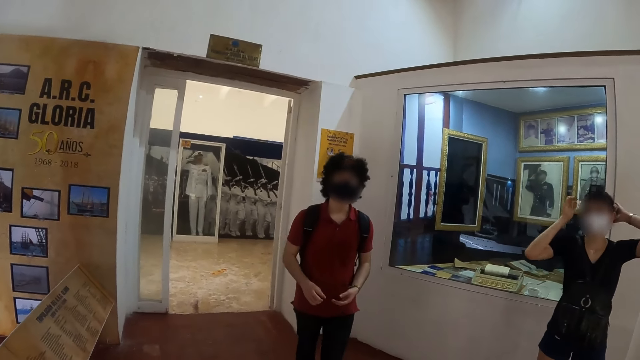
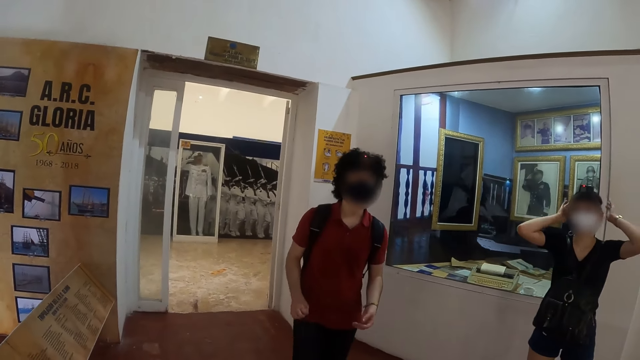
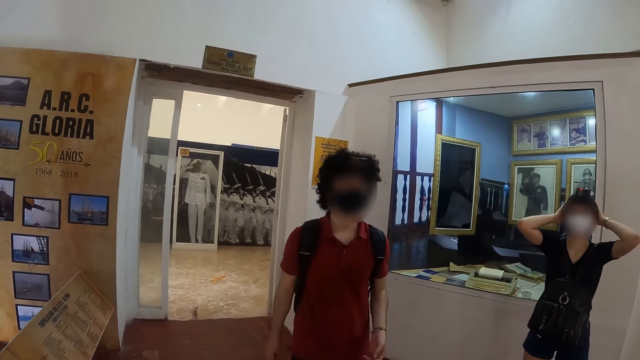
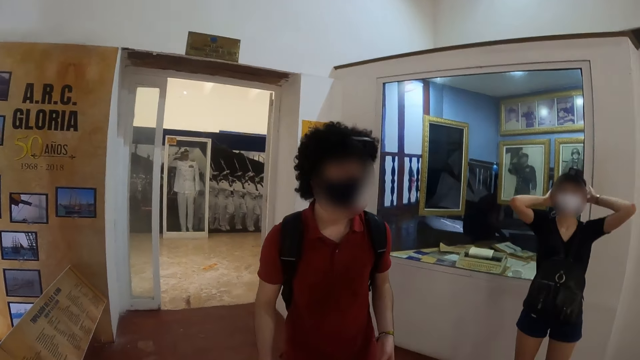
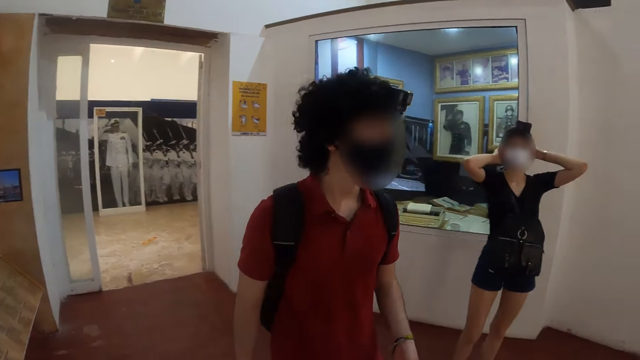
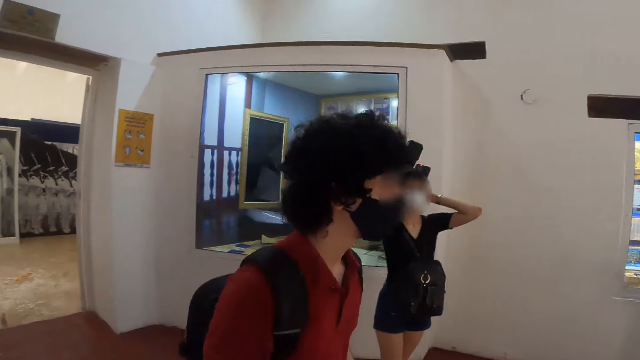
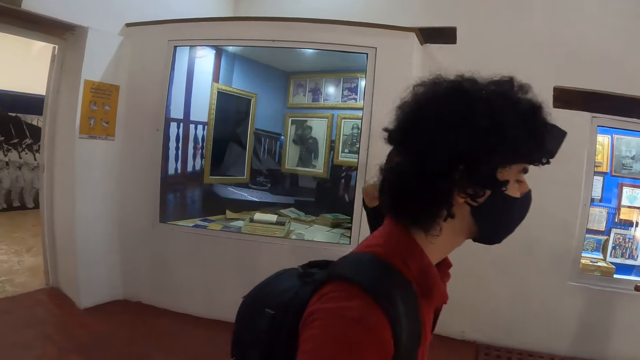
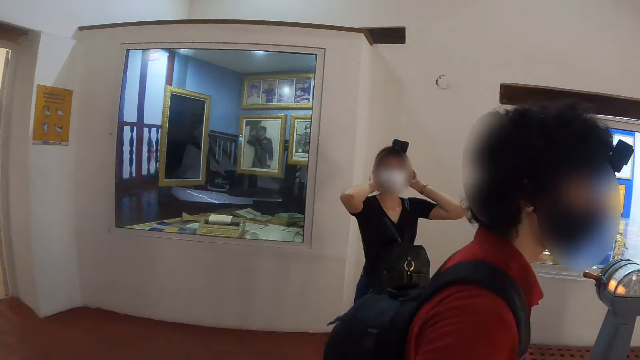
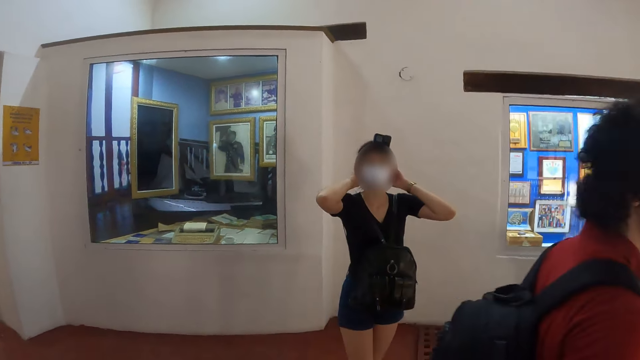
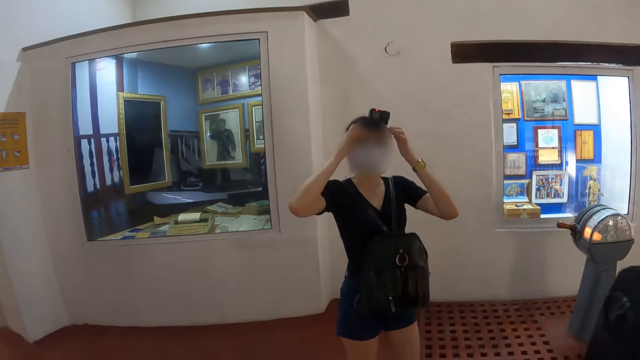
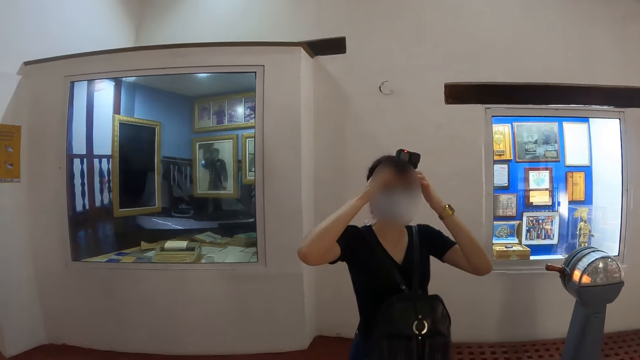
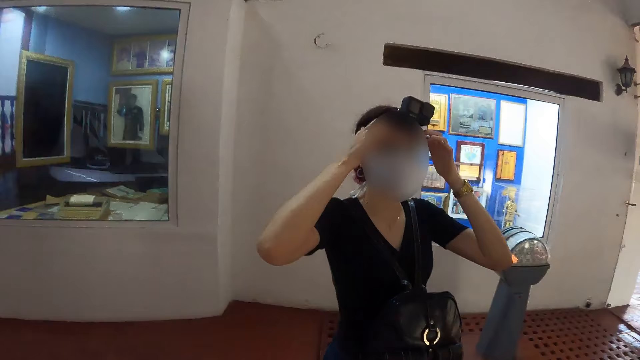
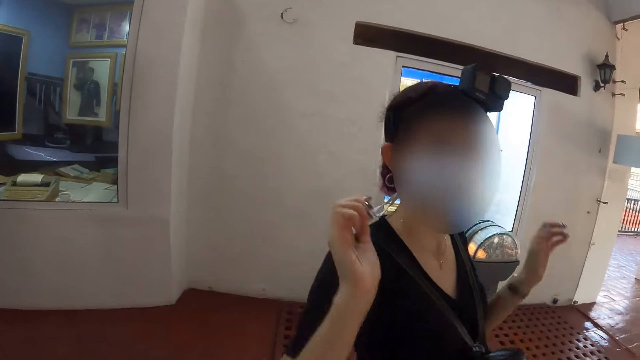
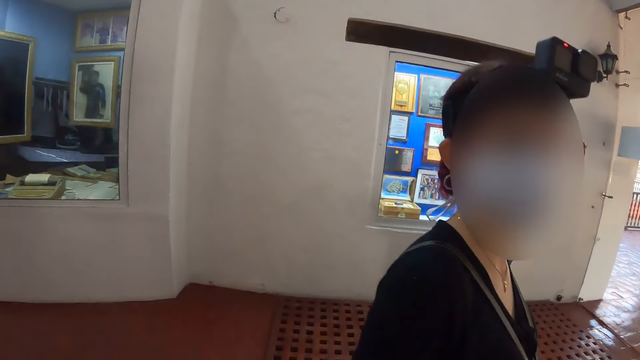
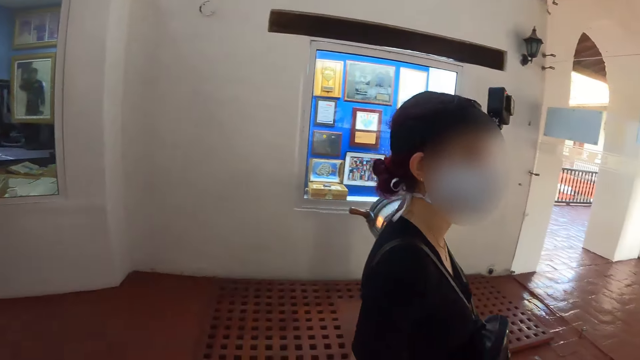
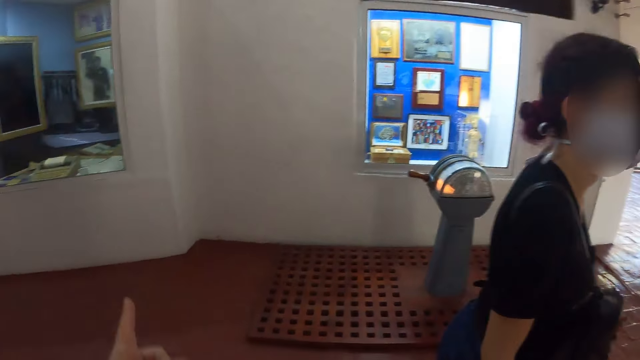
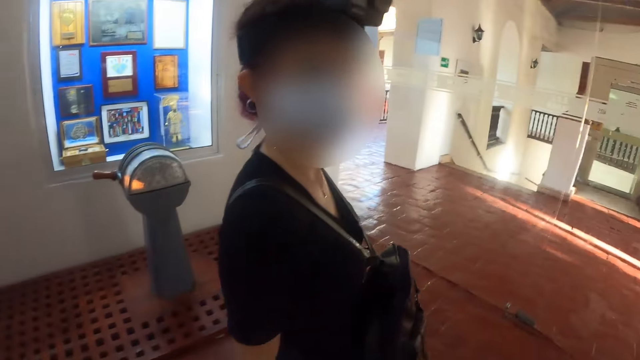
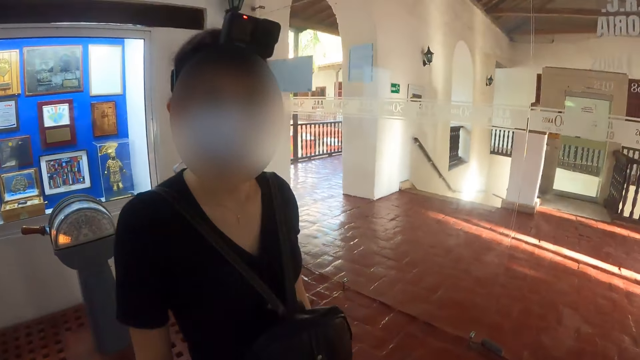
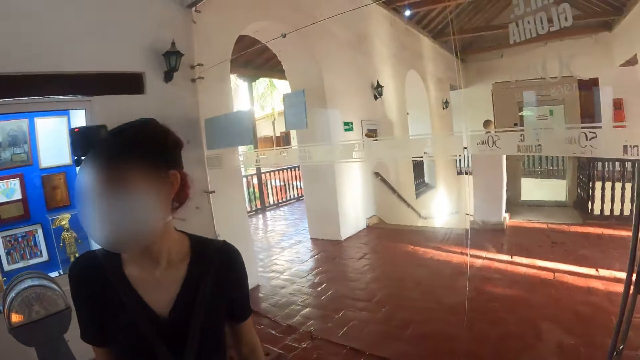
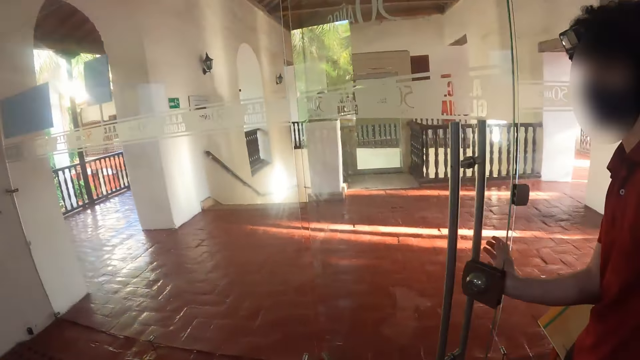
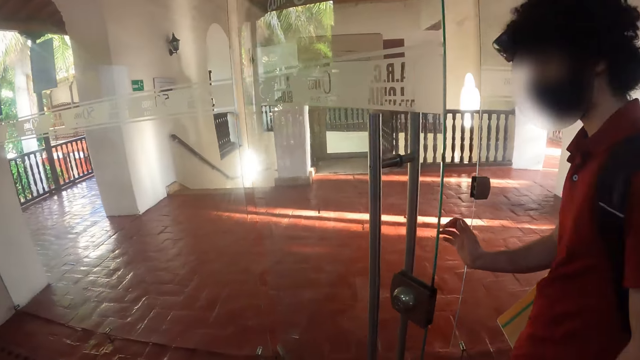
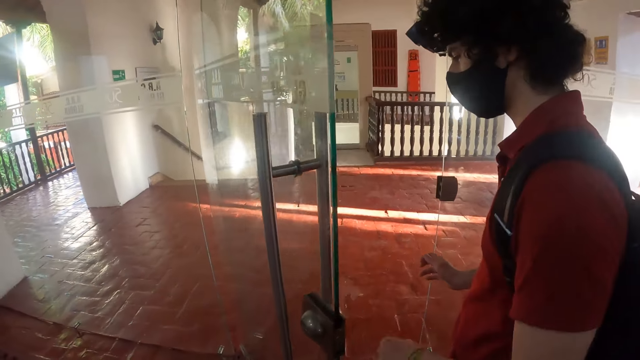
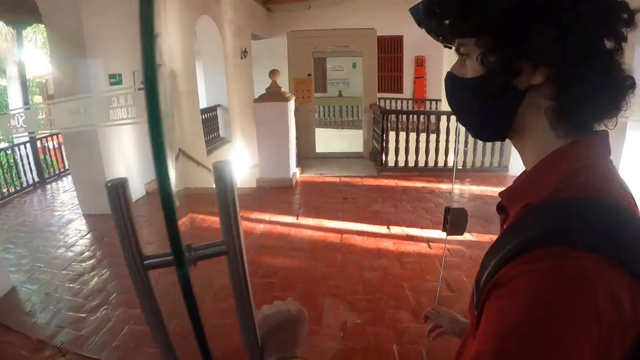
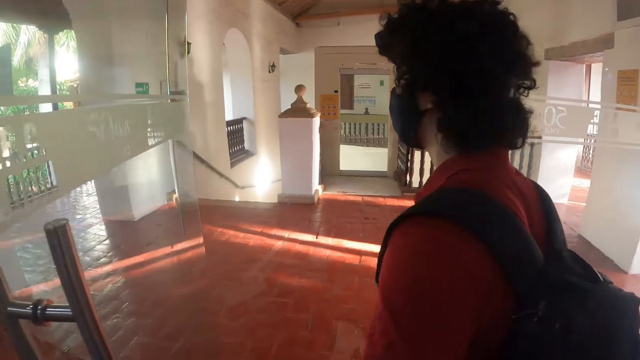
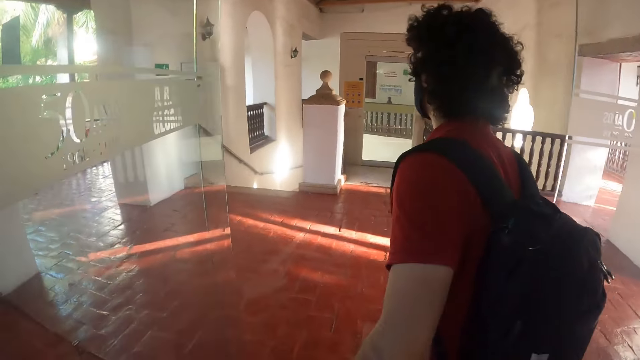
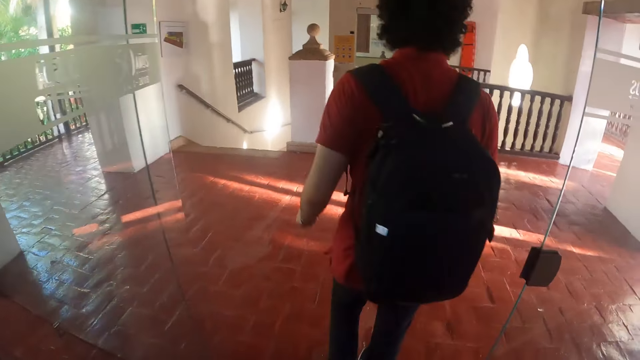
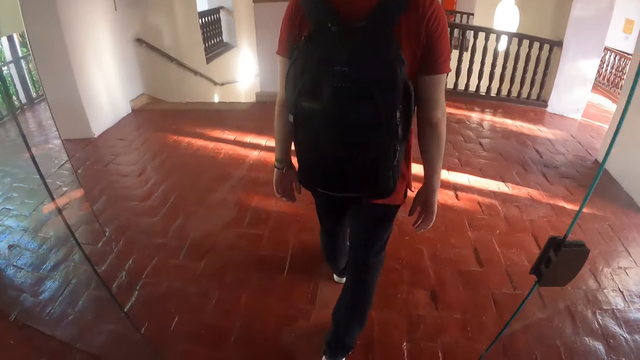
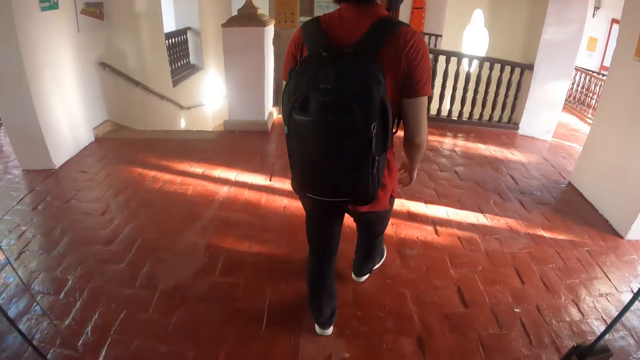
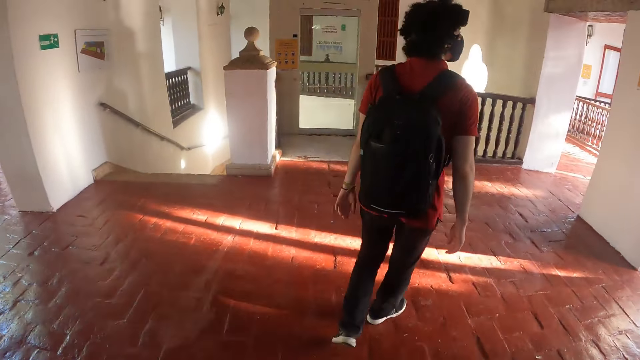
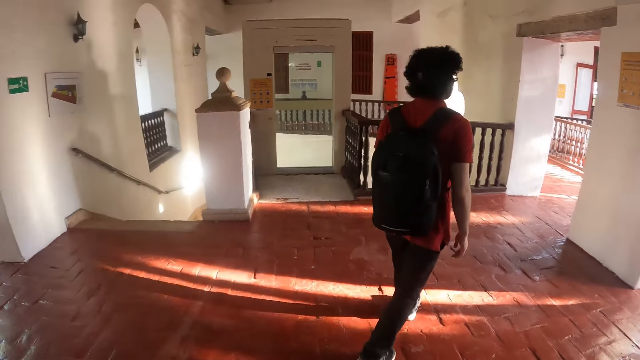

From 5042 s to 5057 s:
The camera wearer converses with a man and another man. They look around. They look at a woman. They converse with the woman. They walk in the building. The other man opens the door. The camera wearer walks through the door.

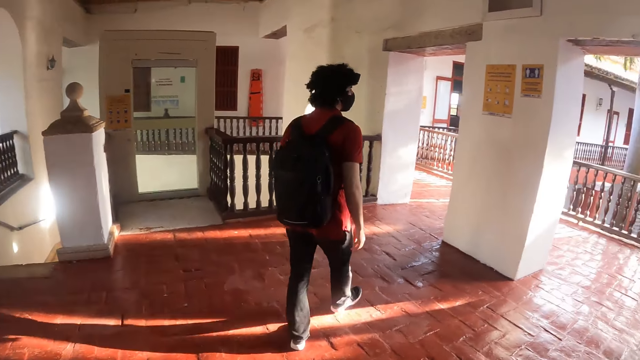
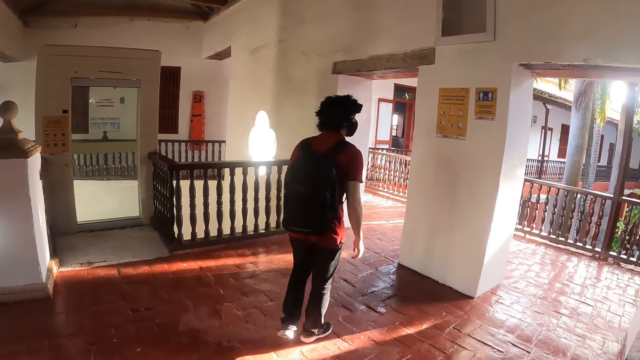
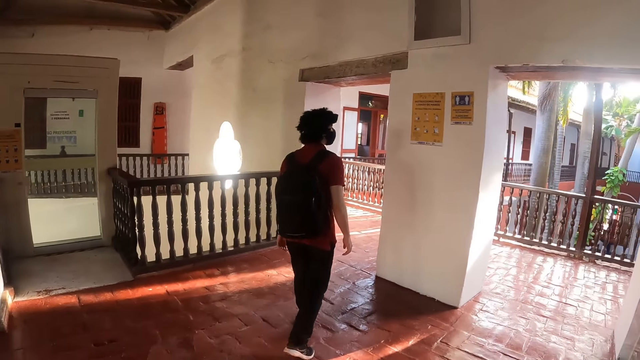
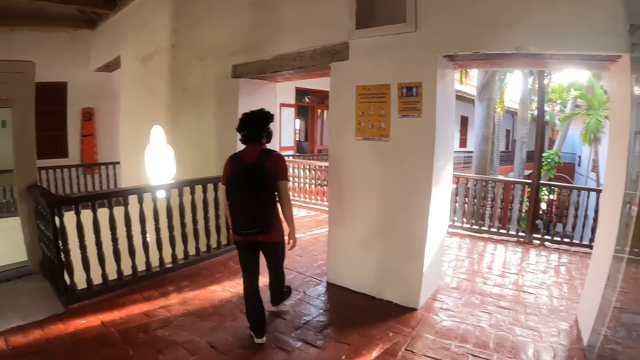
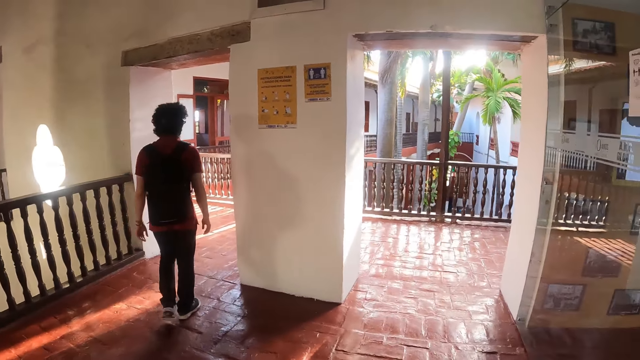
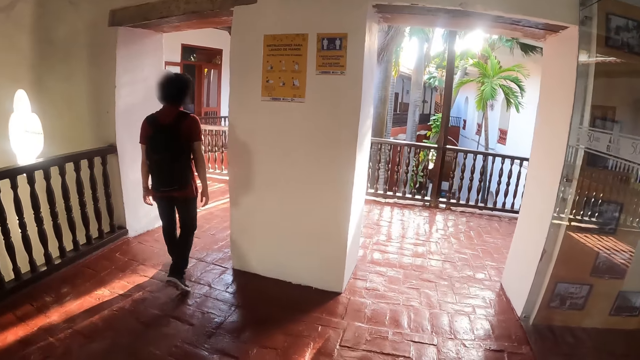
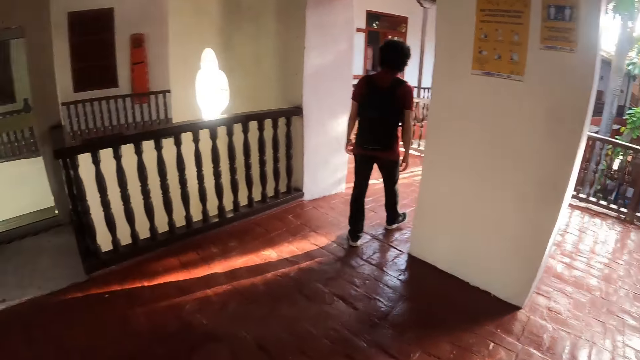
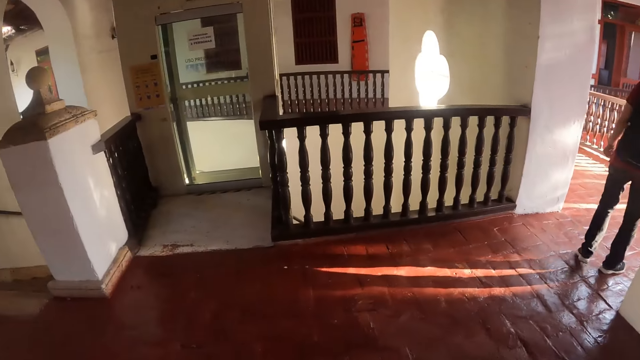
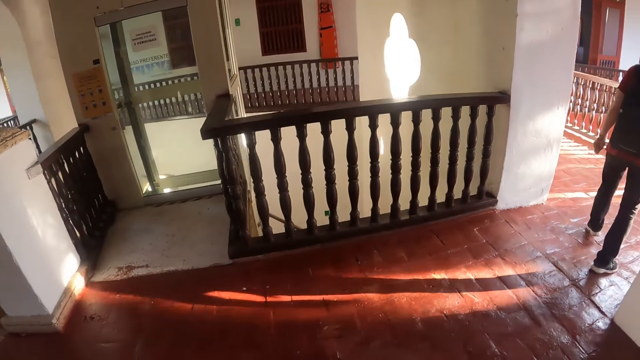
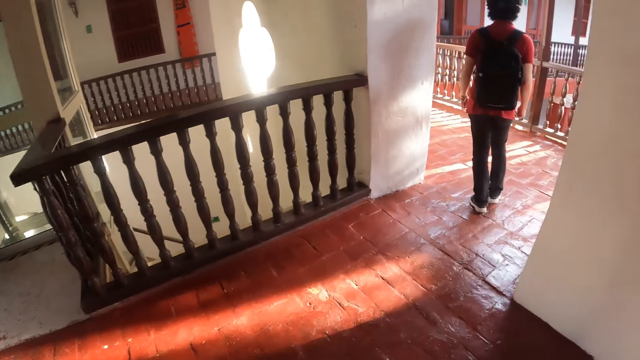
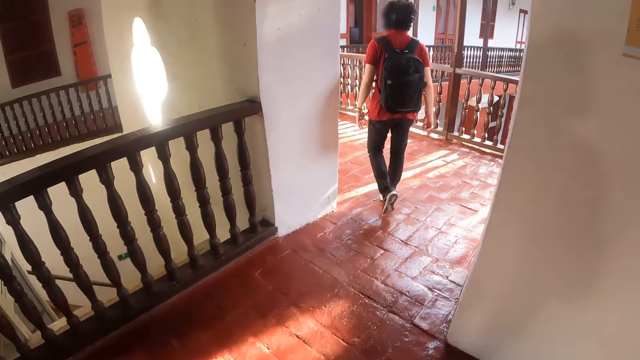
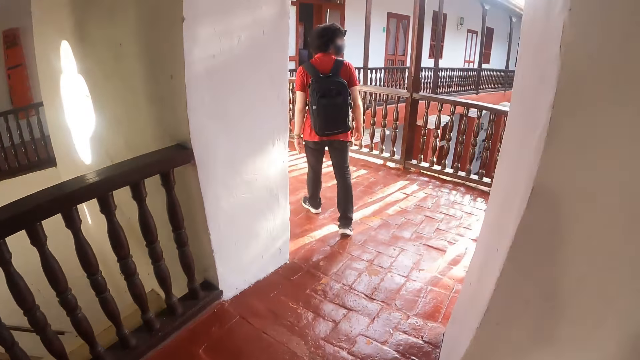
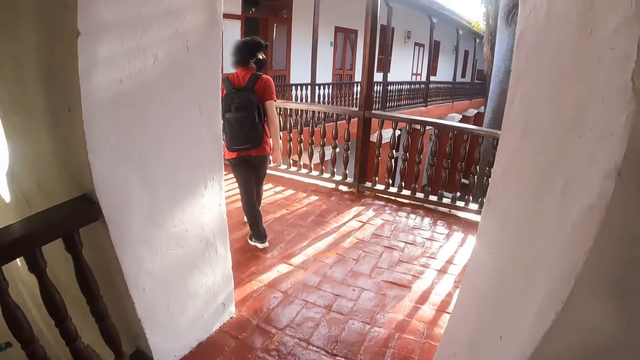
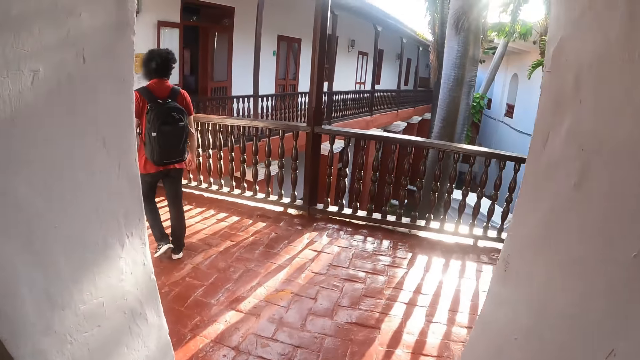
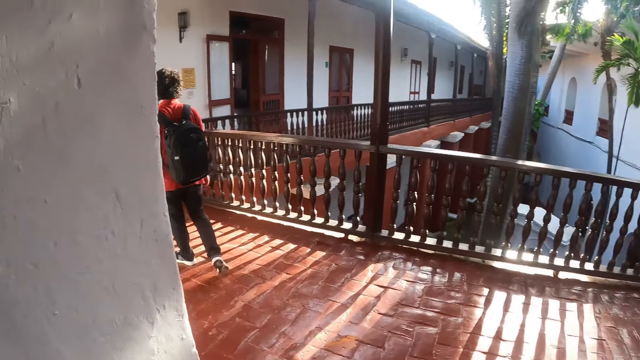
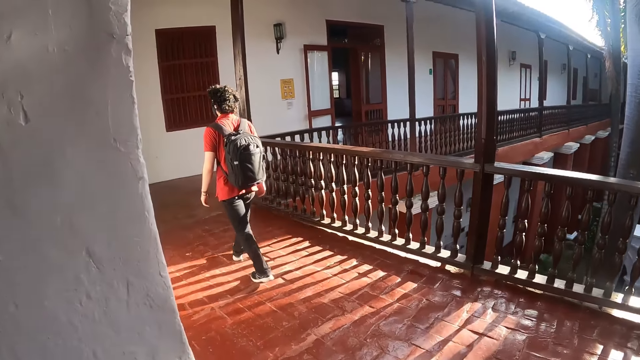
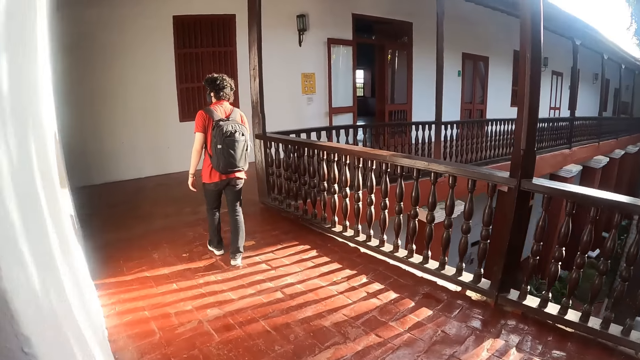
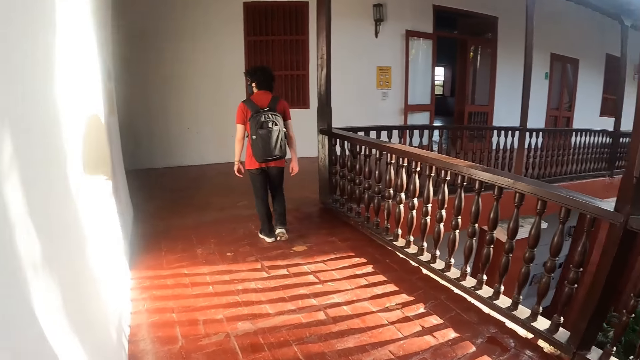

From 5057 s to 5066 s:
The camera wearer looks around. They walk in the building.
